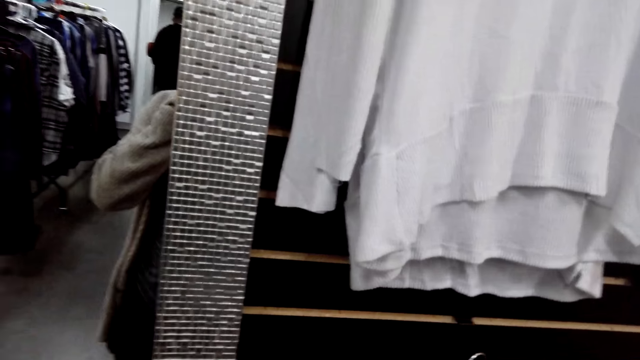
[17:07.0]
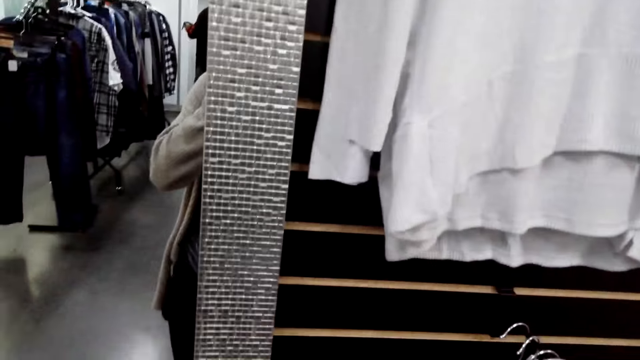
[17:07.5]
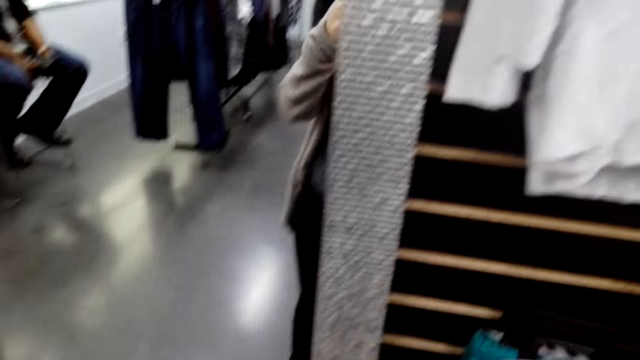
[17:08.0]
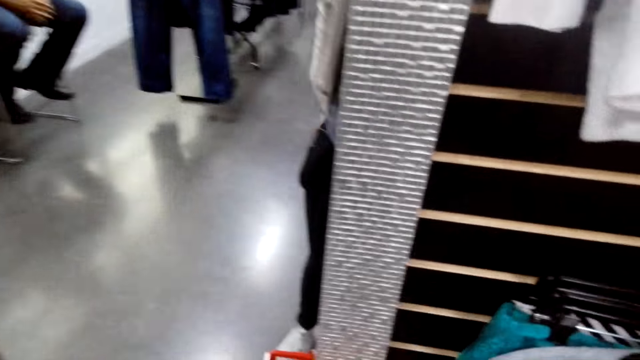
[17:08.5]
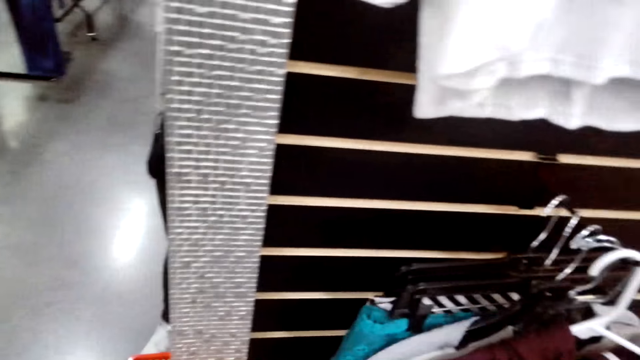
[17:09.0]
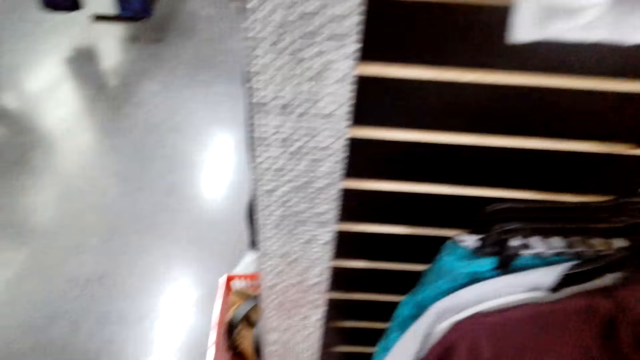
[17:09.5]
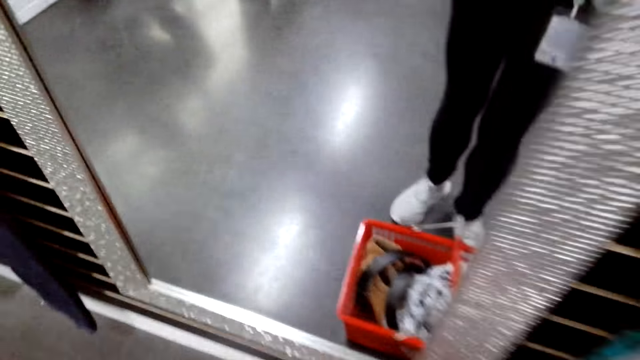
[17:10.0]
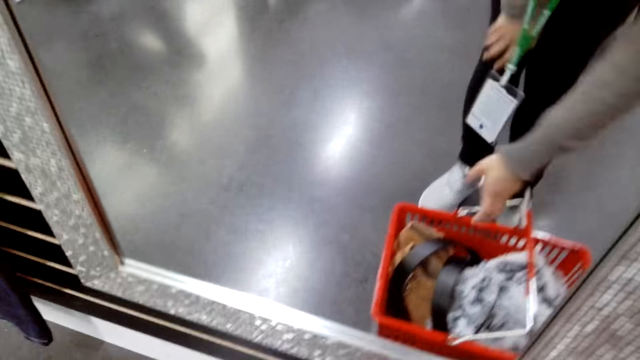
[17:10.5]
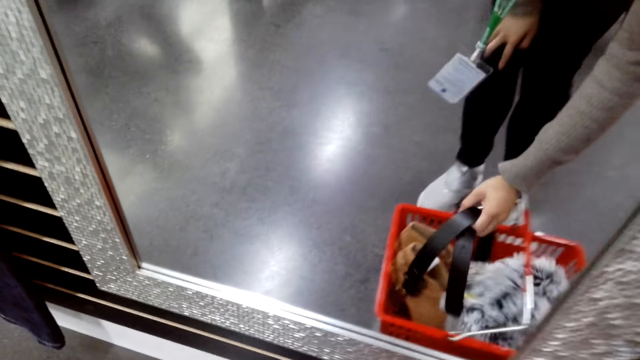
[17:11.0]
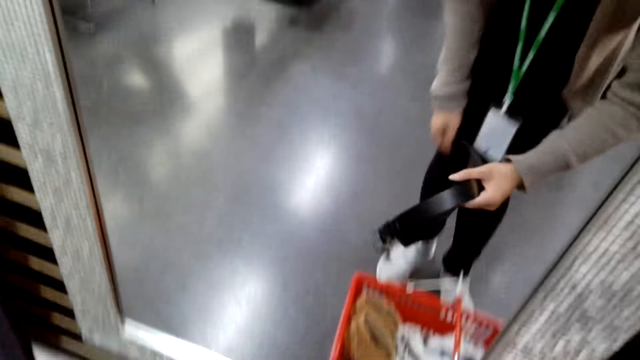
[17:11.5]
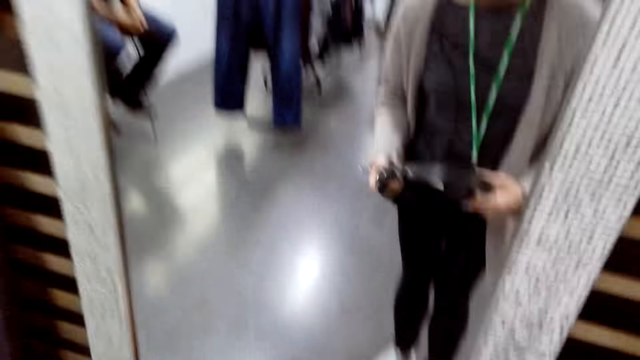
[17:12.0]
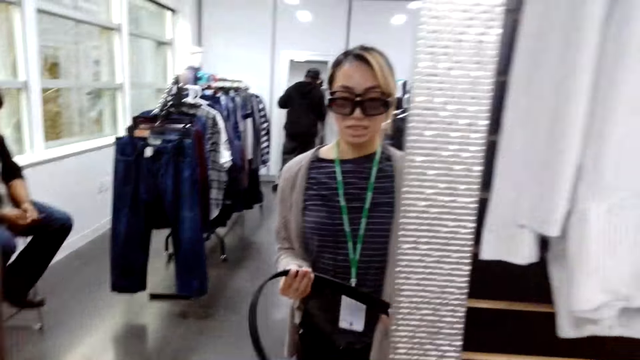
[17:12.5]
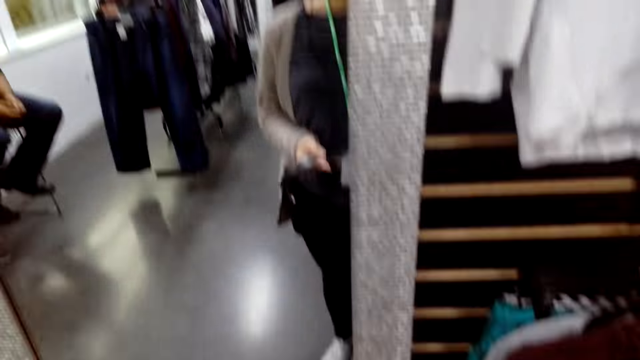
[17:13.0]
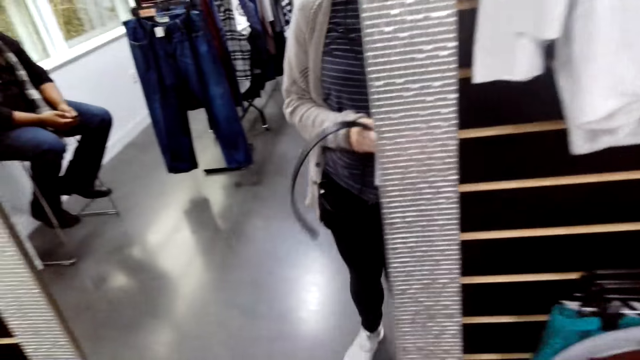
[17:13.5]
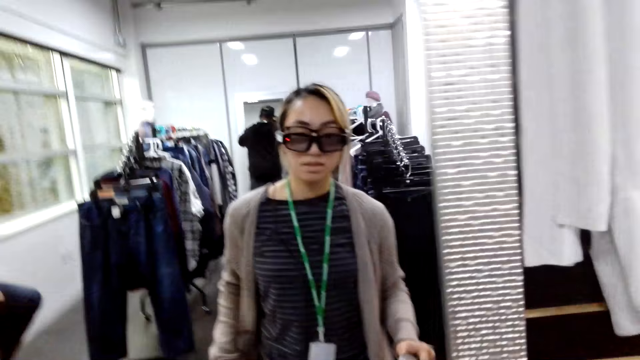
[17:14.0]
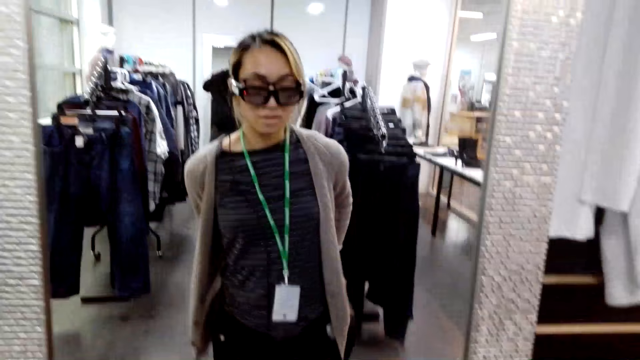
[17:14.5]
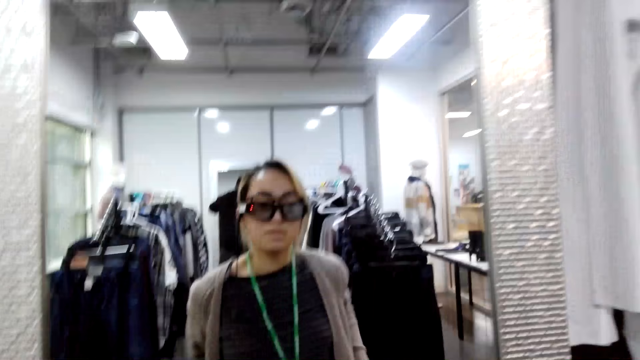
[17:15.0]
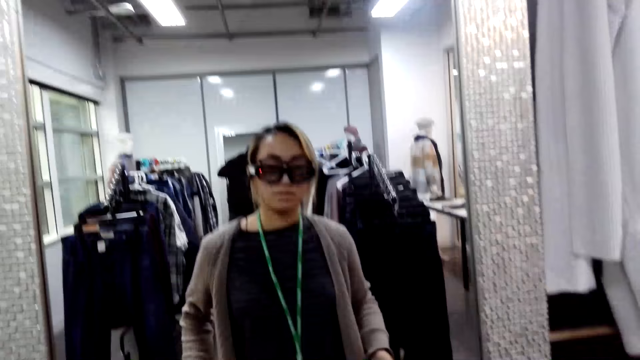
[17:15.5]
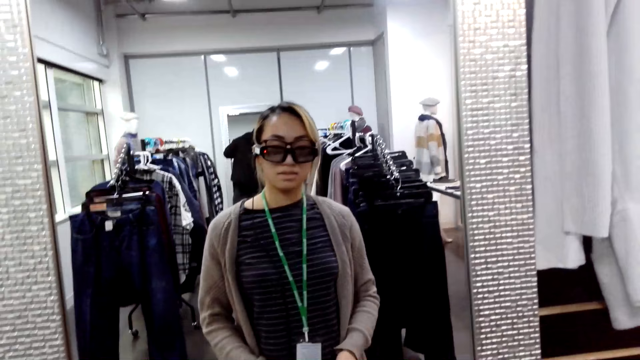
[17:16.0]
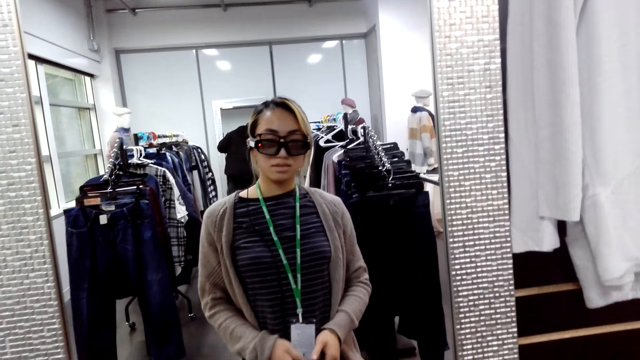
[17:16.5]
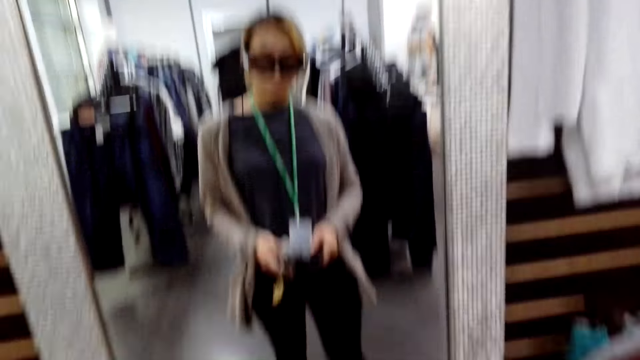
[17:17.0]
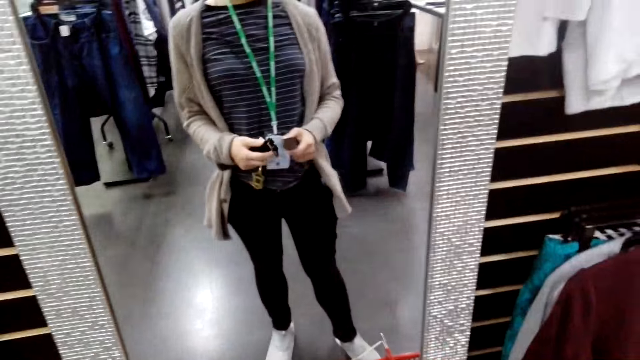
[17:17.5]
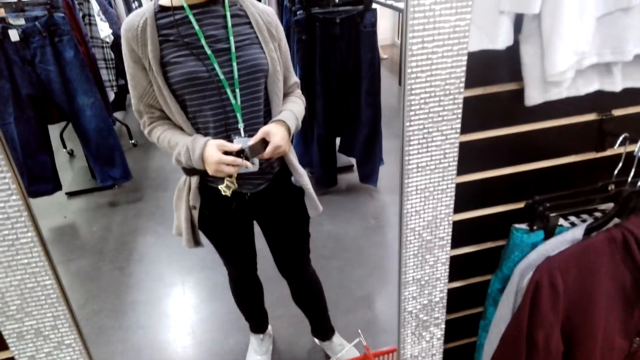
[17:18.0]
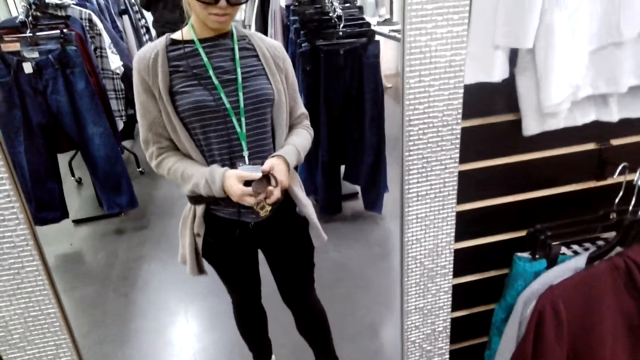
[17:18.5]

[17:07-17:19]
A person places the clothes aside. Another person moves a hand on the phone. The camera wearer looks around. They take the belt from the basket. A third person holds the belt with the left hand, walks around, and puts the belt on the waist. The camera wearer ties the belt.

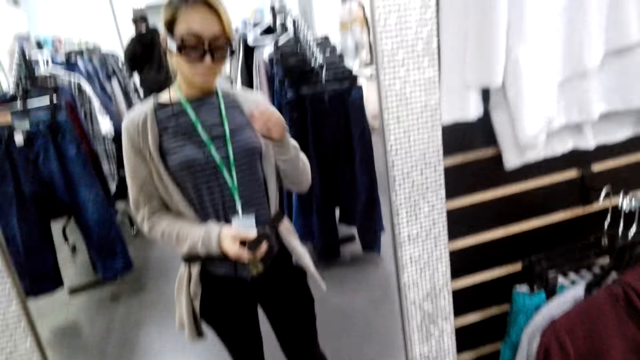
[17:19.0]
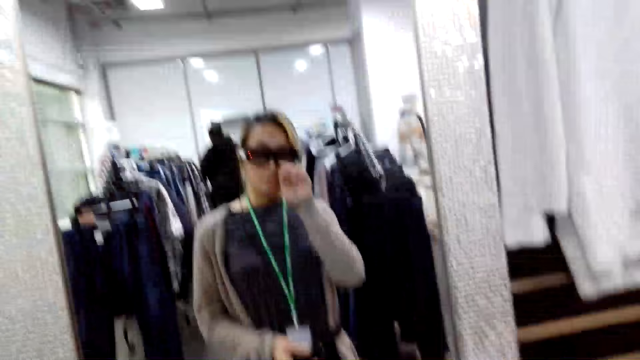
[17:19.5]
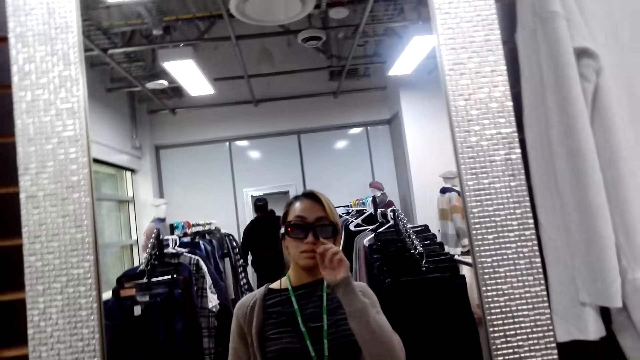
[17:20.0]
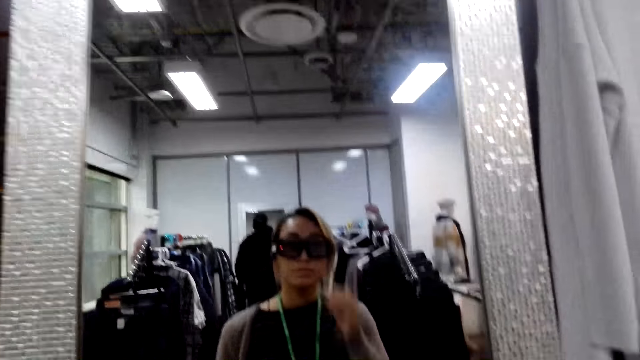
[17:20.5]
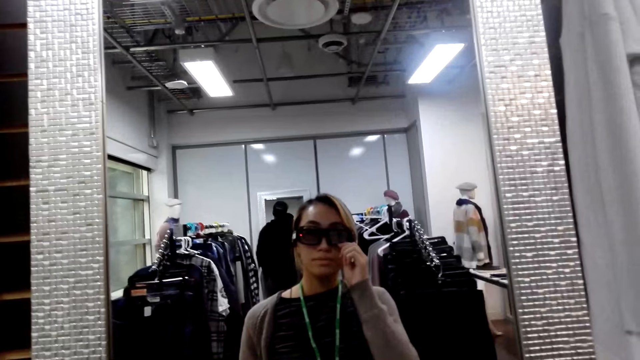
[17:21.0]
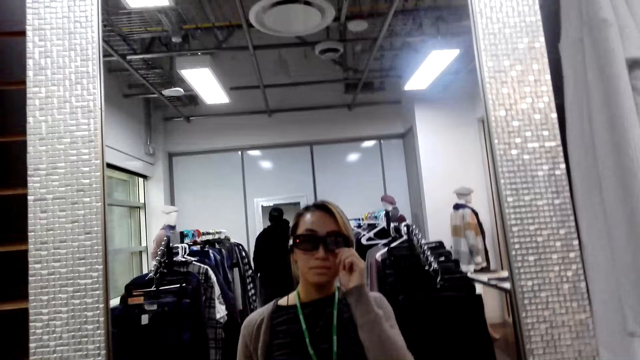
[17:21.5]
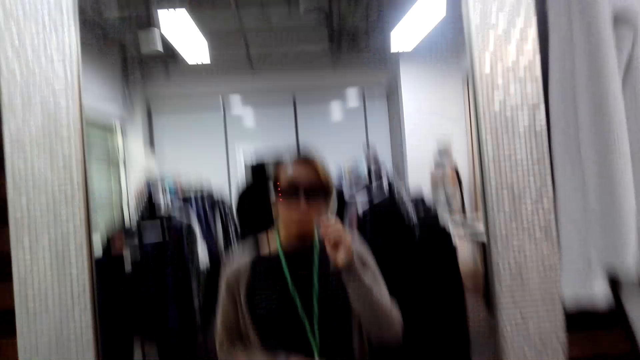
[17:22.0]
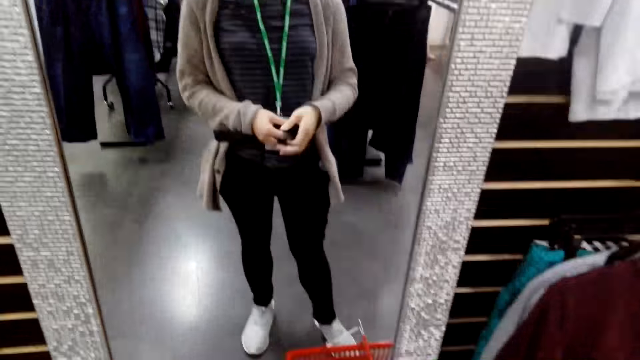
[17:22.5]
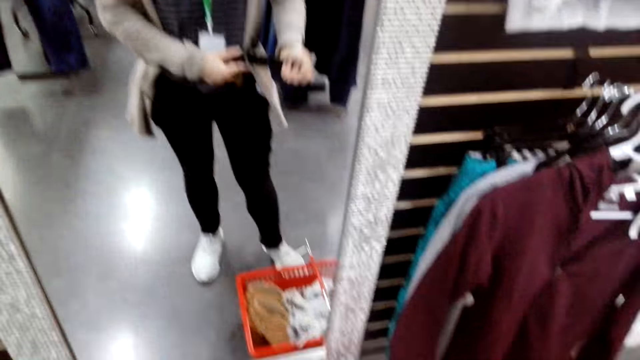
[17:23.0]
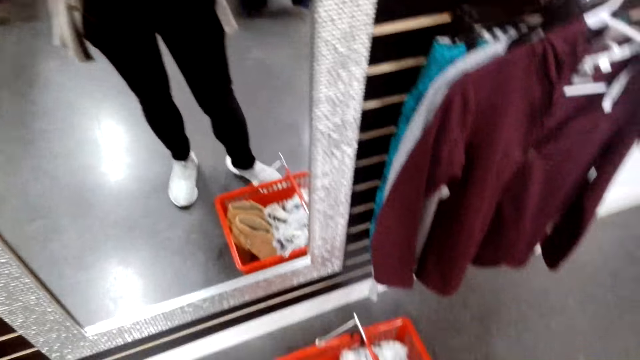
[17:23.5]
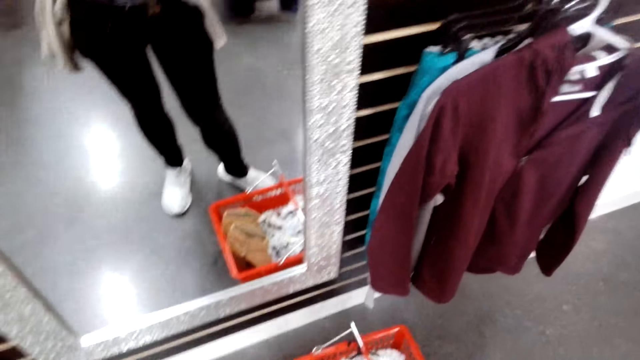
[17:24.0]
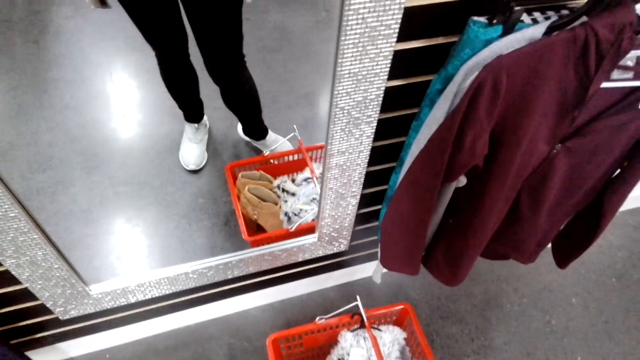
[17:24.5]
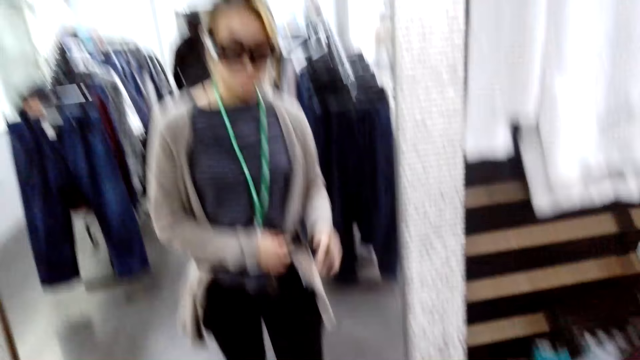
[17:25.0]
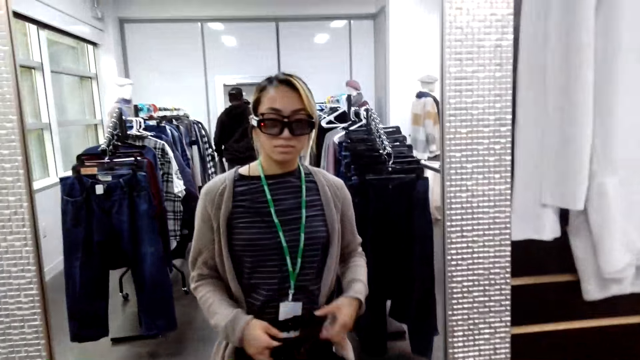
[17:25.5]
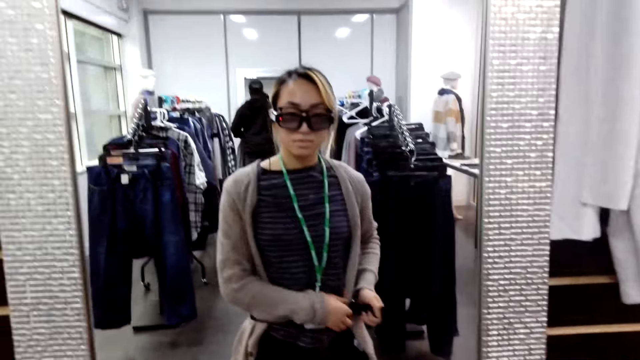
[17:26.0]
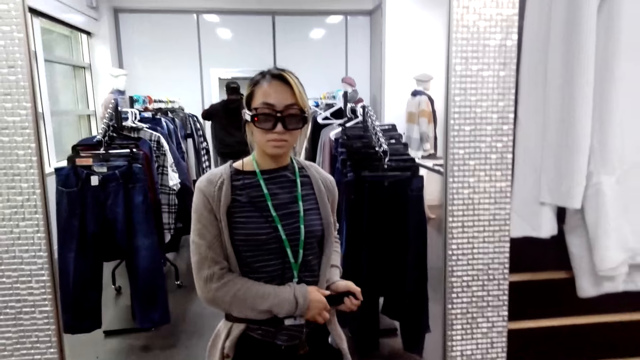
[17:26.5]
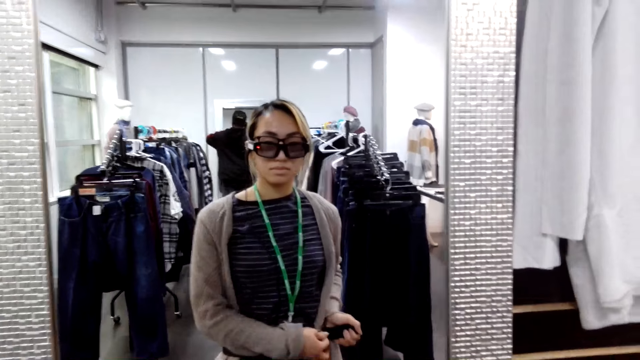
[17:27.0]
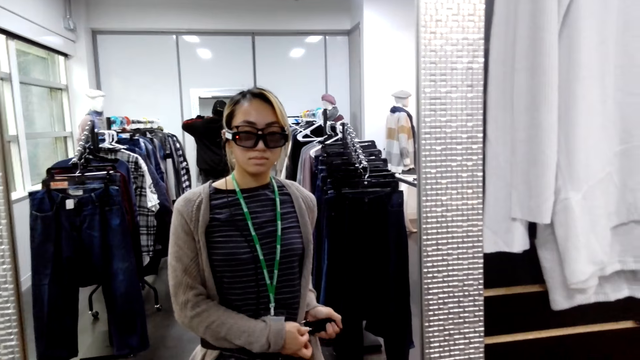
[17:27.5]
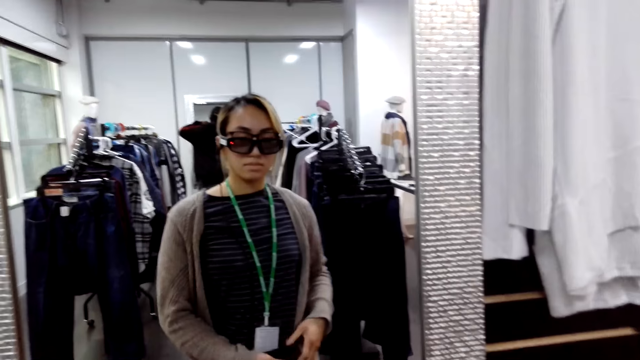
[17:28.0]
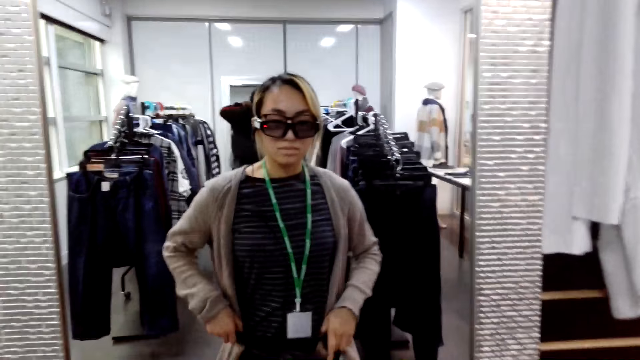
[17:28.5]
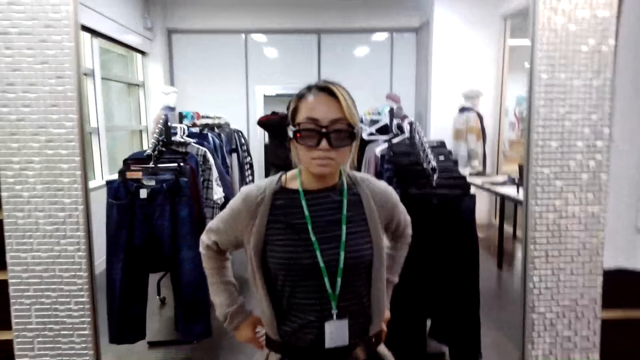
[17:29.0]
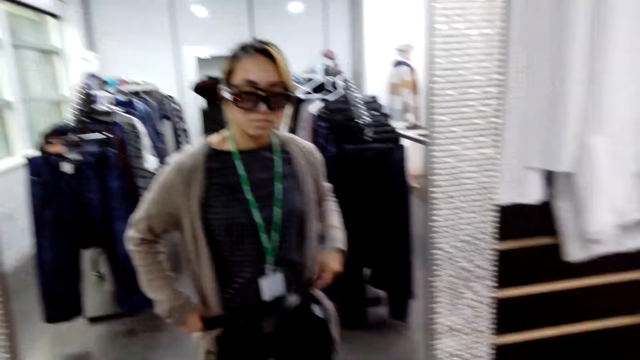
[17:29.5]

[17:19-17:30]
A person moves a hand on the glasses. The camera wearer touches the camera. The person closes the belt and removes the belt from the waist. The camera wearer ties the camera.
